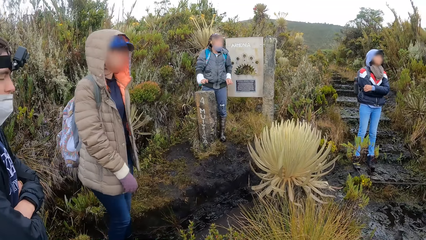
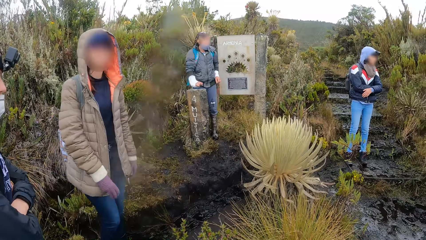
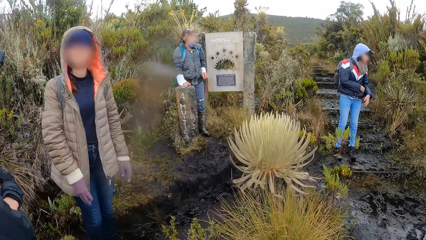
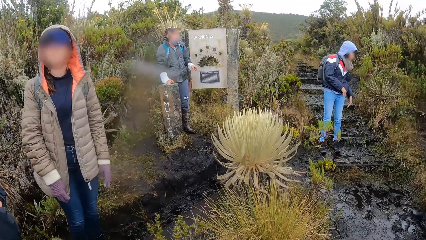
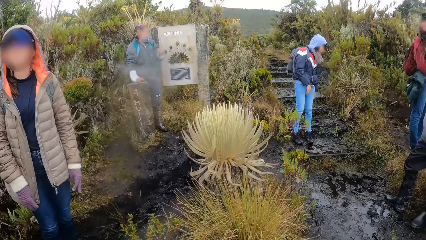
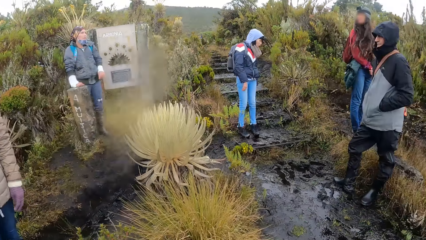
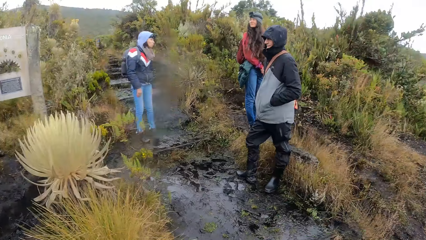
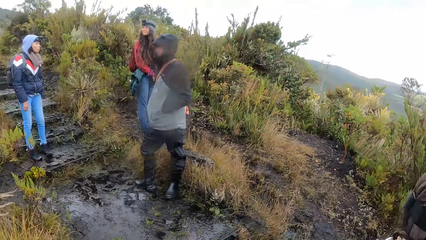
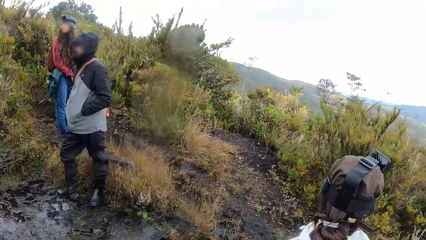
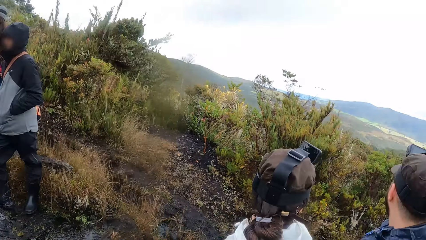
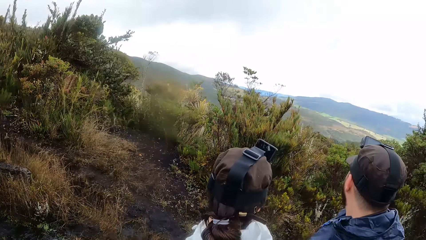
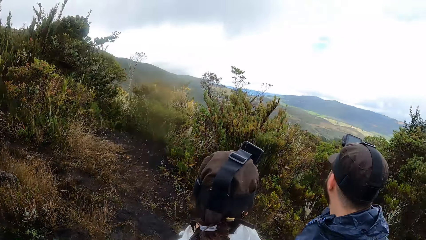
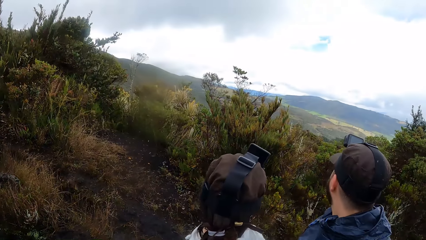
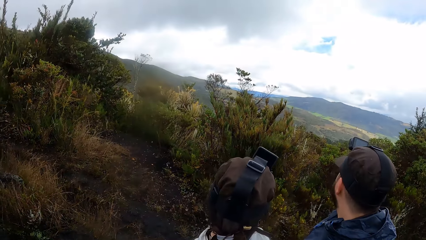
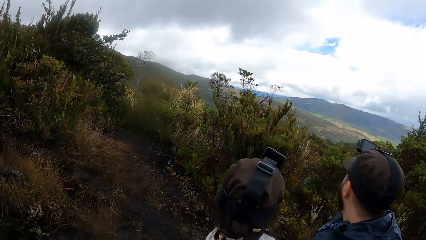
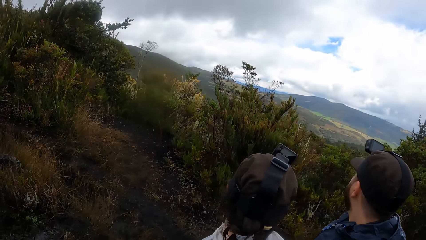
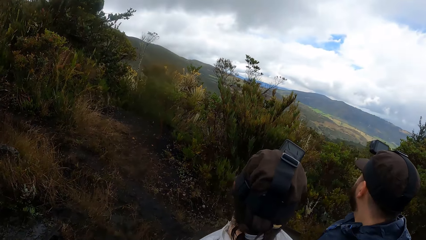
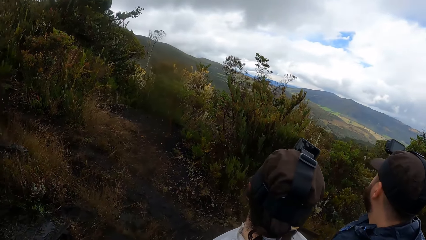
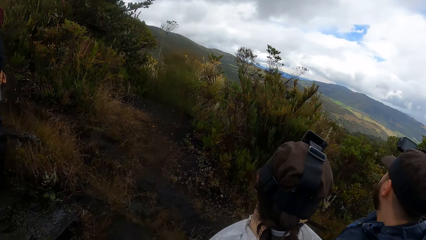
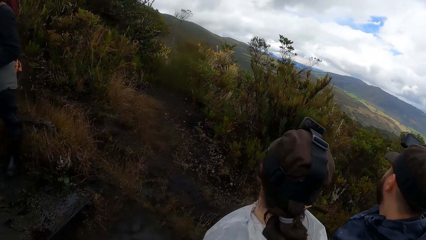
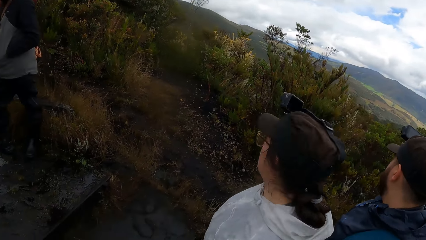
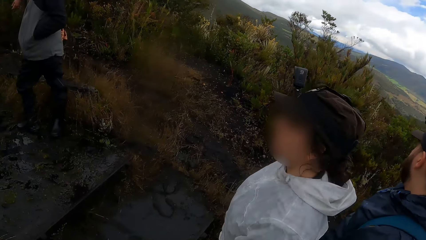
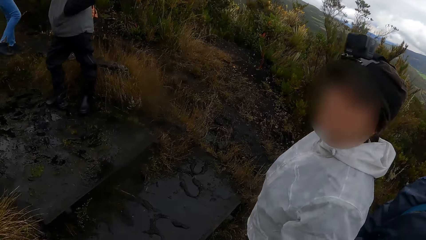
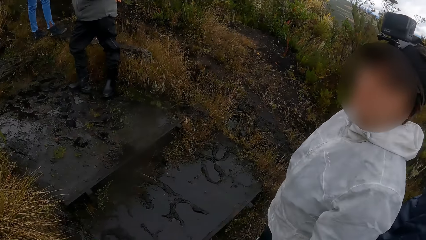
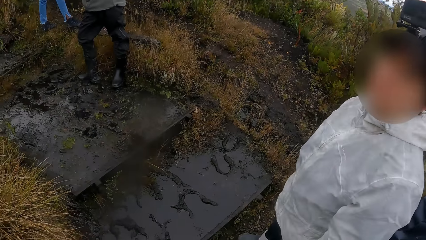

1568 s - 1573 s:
The camera wearer looks around.

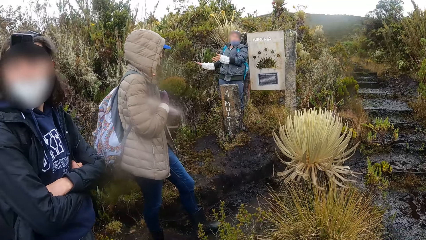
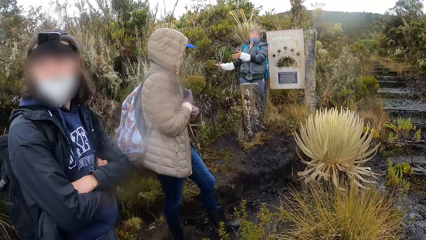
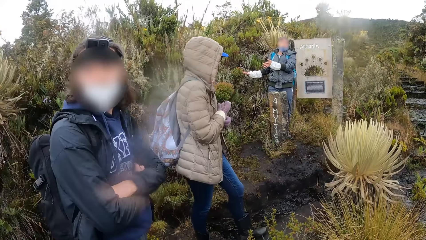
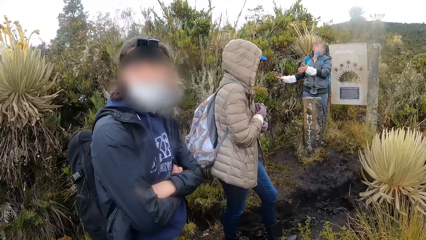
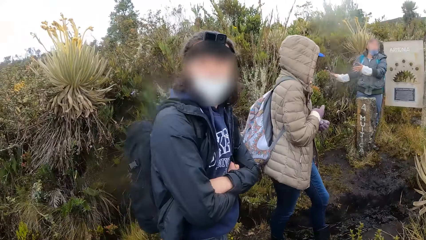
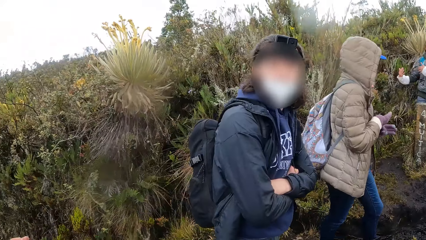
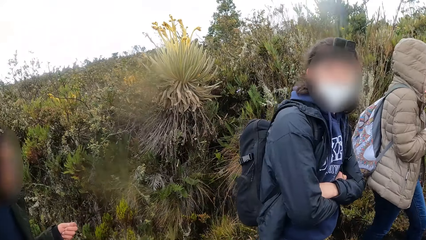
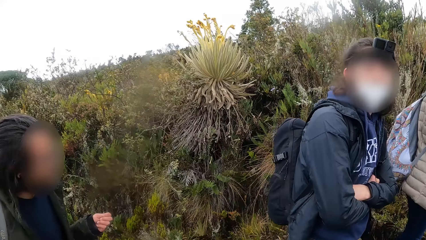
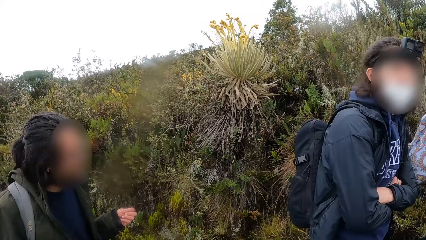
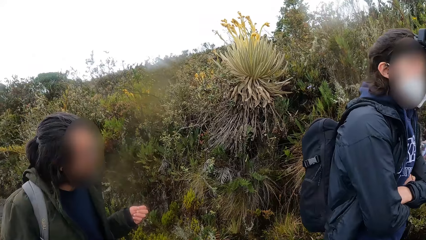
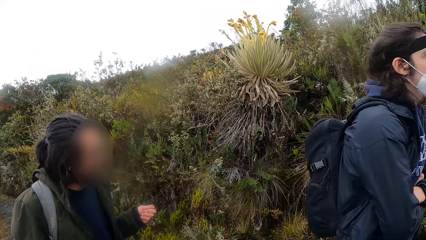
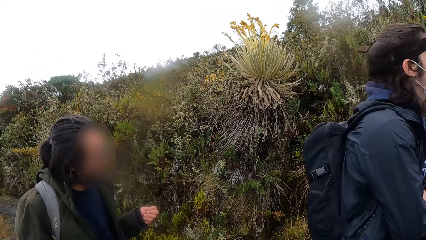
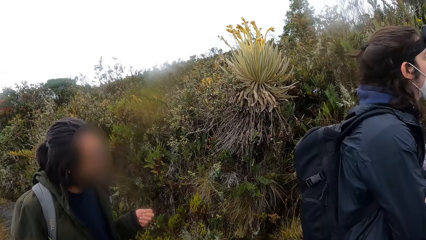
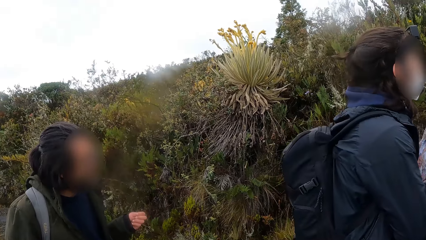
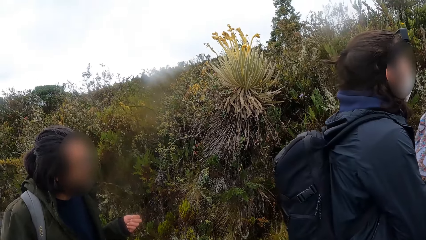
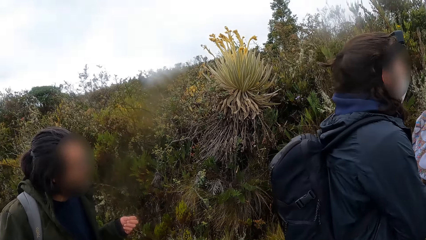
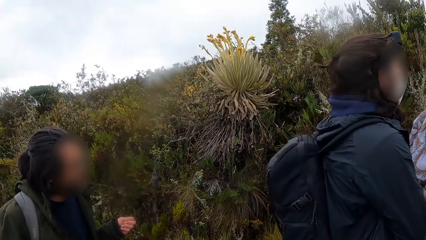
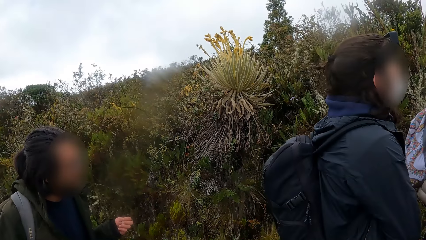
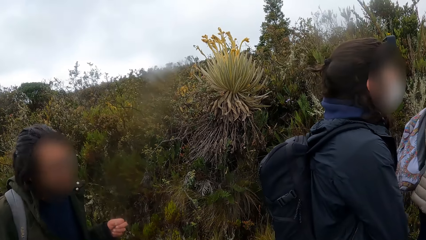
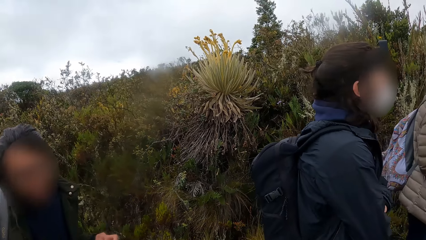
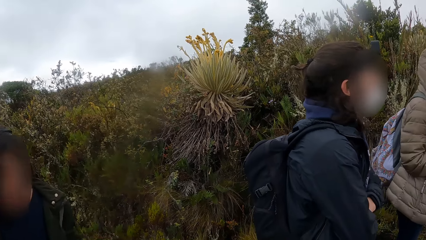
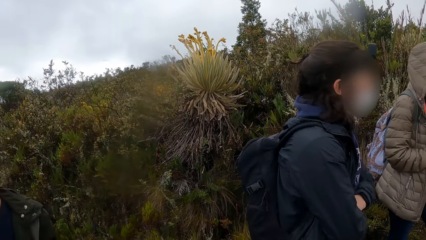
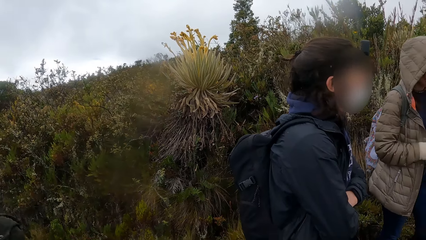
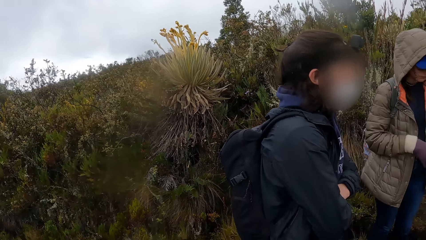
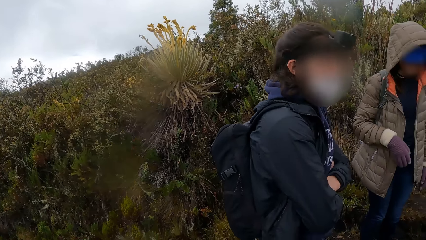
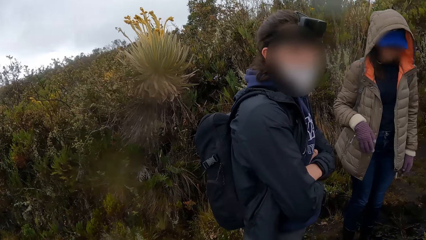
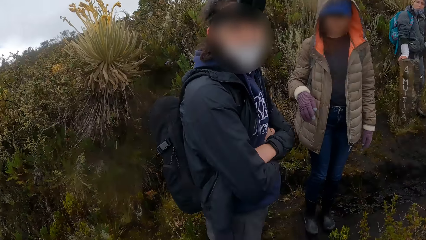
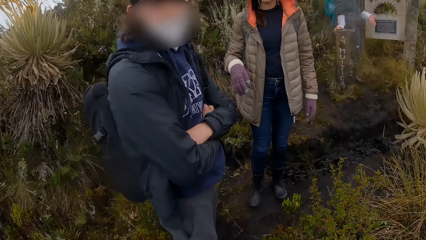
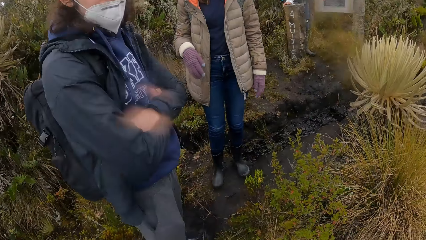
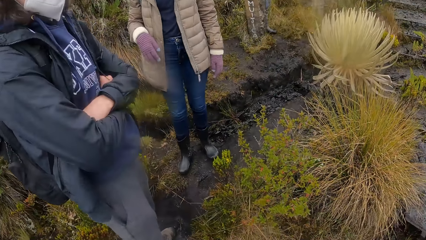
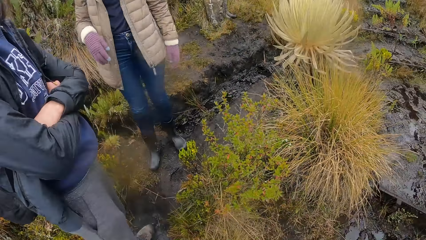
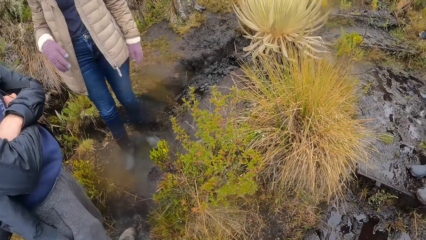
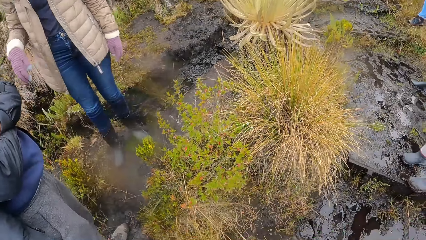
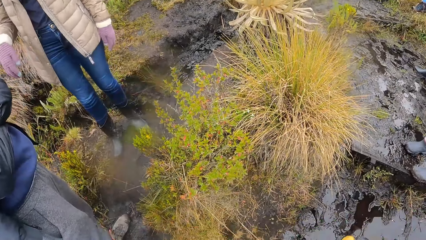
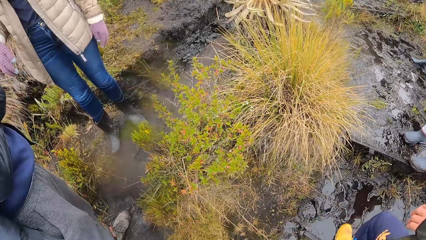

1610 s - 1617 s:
The camera wearer interacts with a man.

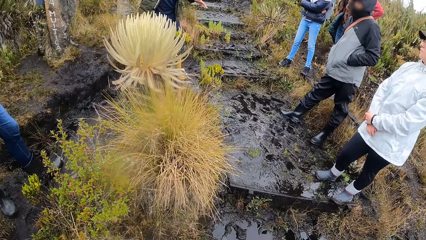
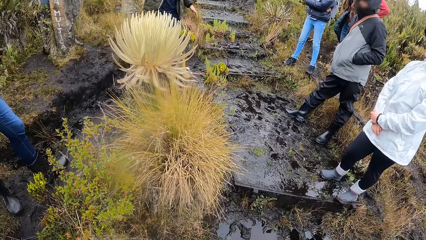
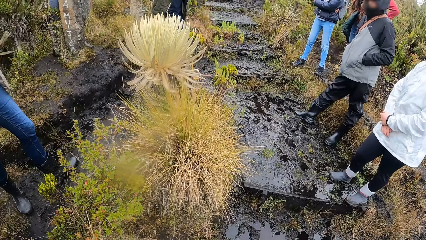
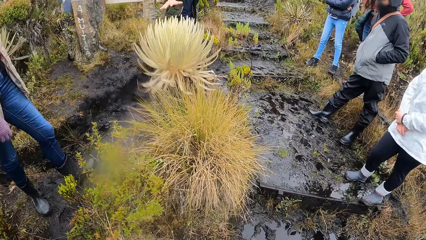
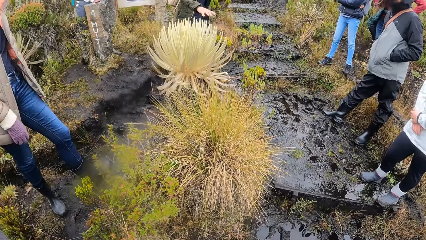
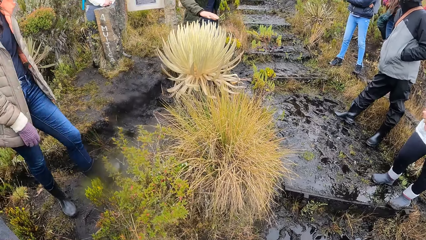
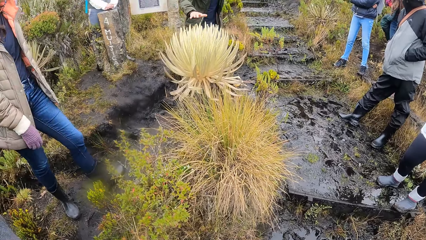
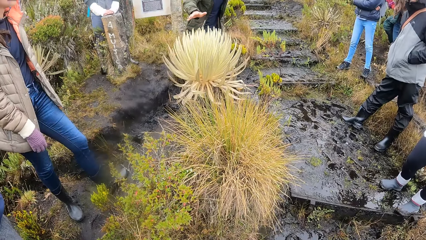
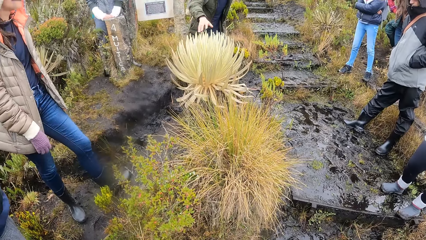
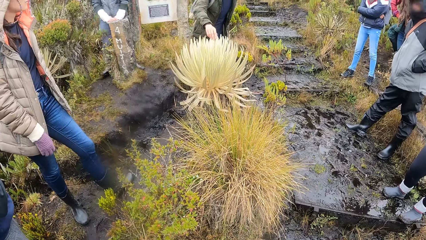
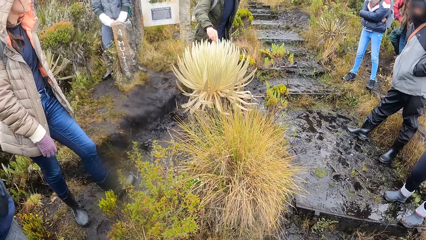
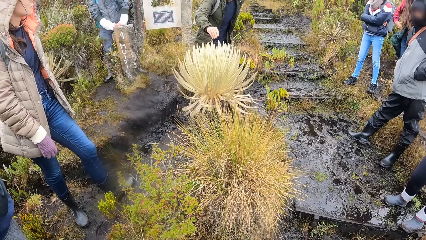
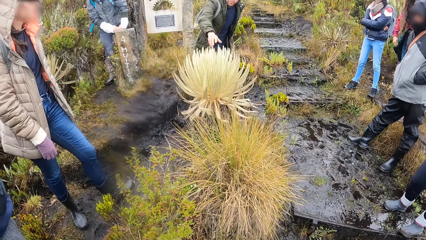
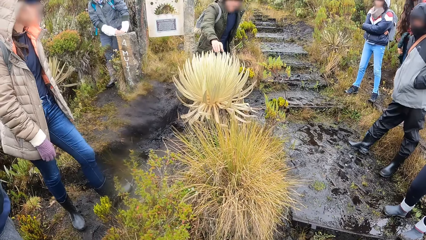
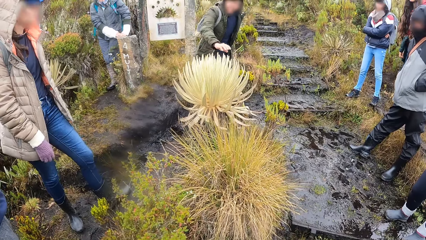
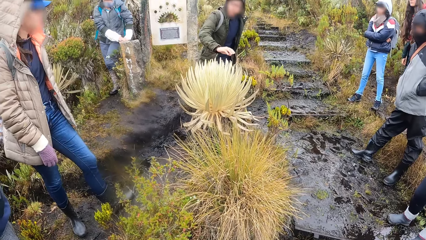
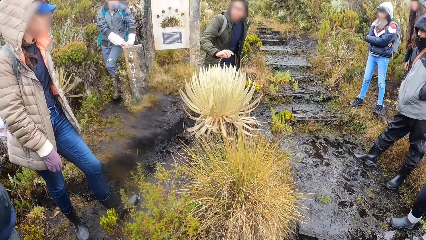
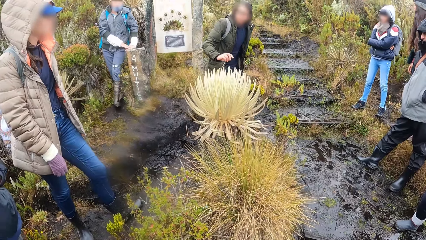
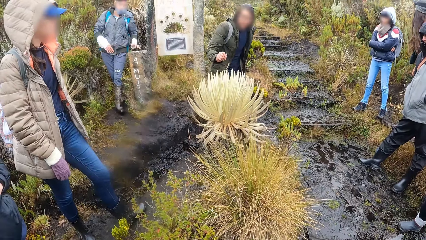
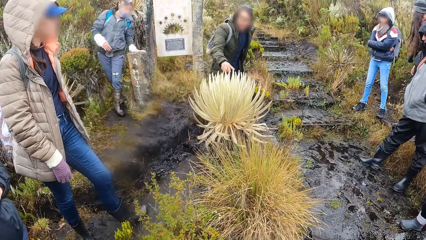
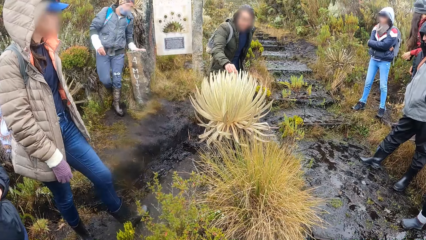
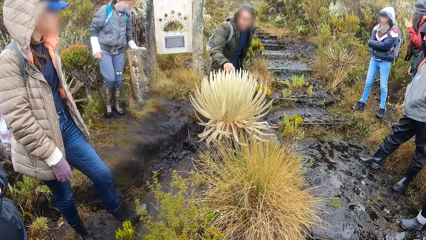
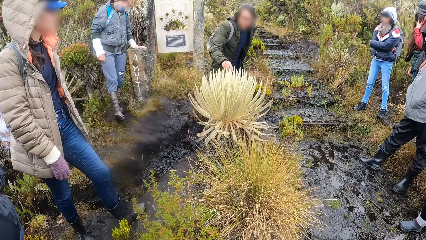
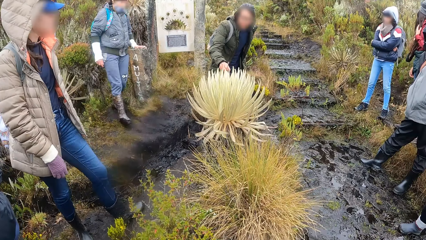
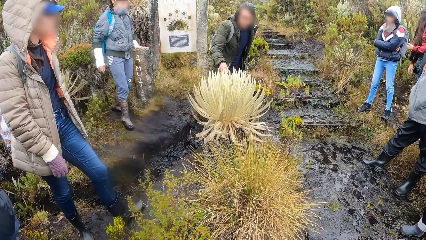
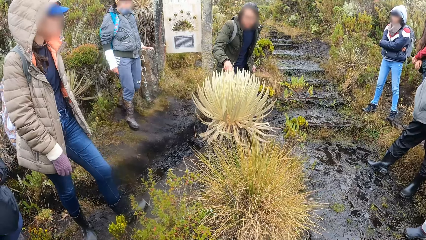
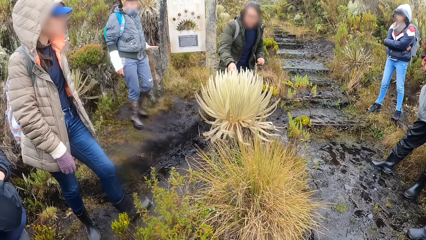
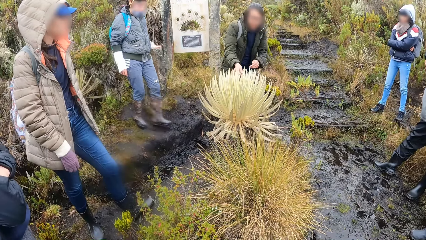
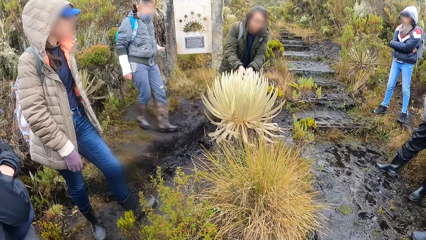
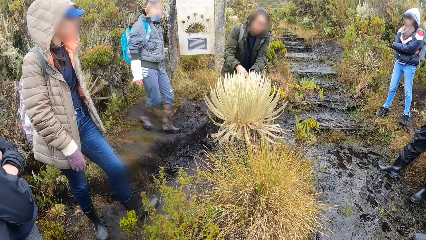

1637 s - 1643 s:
A woman places both hands on a landmark. A man touches the knap weed with his right hand. A lady holds a sisal plant. The woman places her left hand on the landmark.
